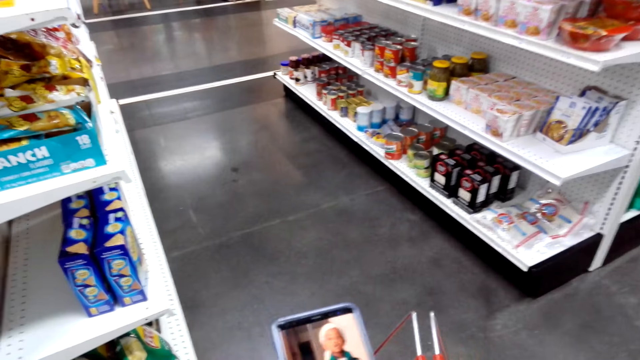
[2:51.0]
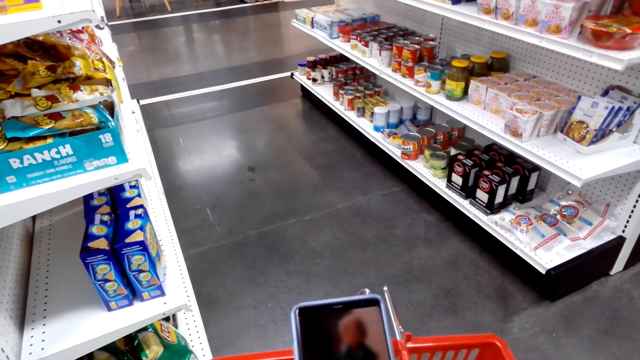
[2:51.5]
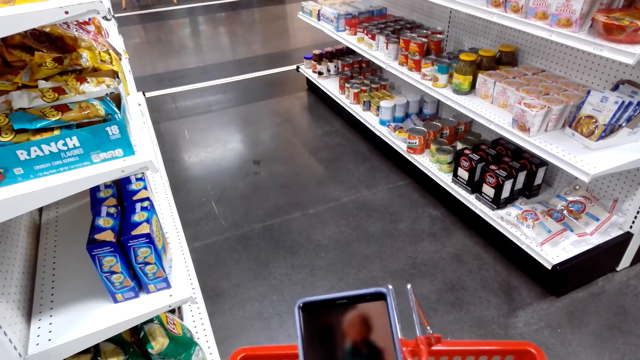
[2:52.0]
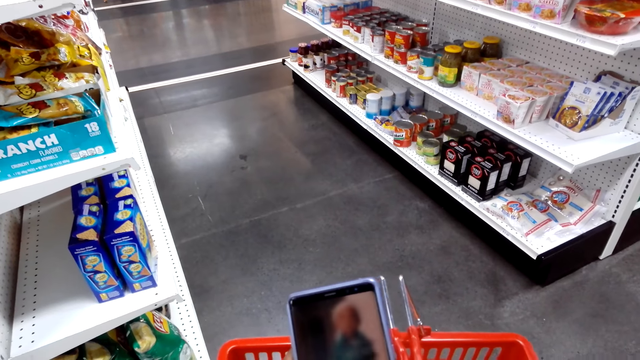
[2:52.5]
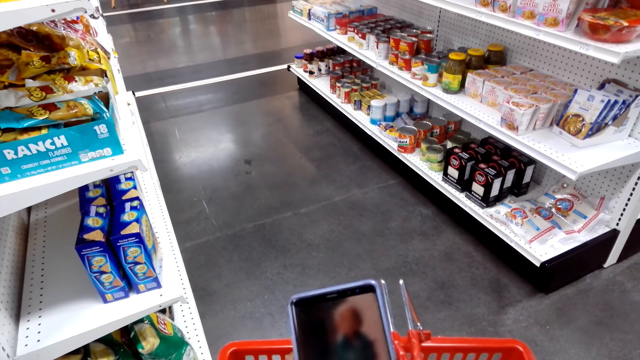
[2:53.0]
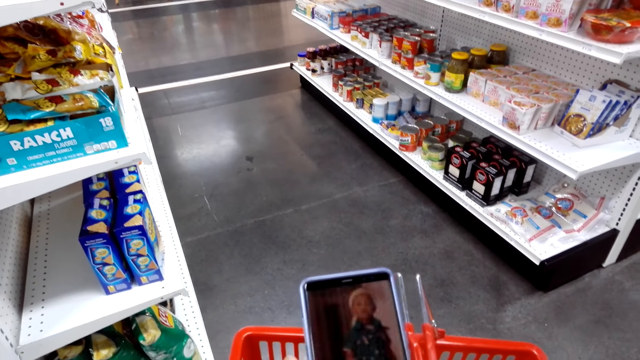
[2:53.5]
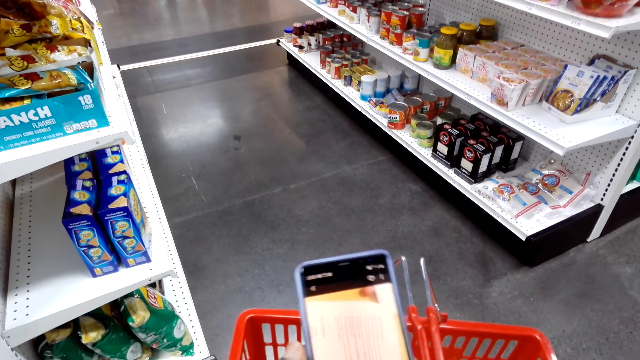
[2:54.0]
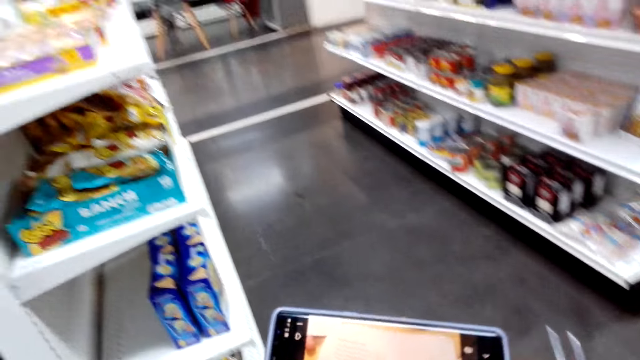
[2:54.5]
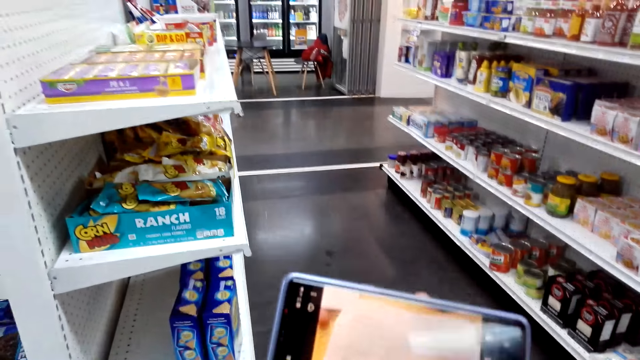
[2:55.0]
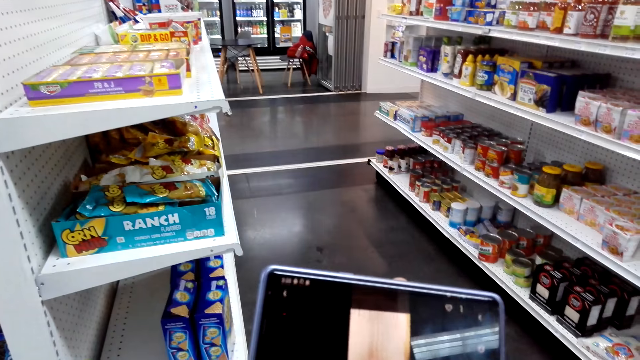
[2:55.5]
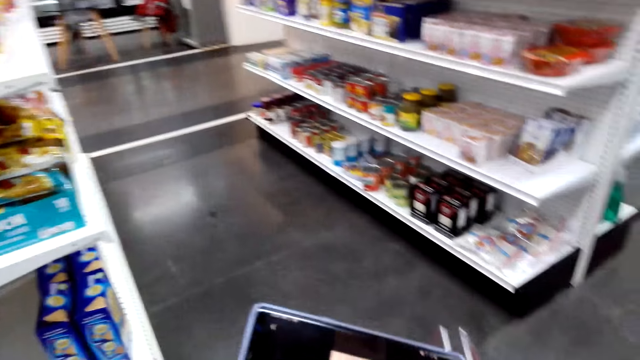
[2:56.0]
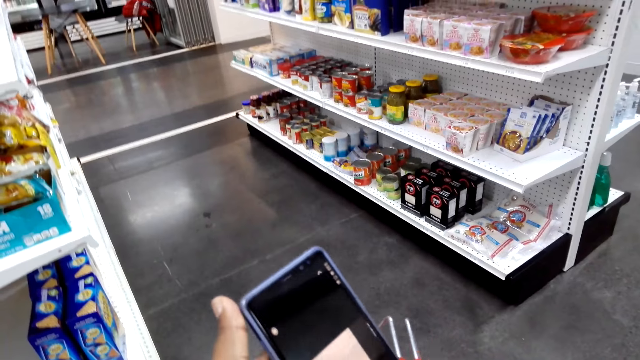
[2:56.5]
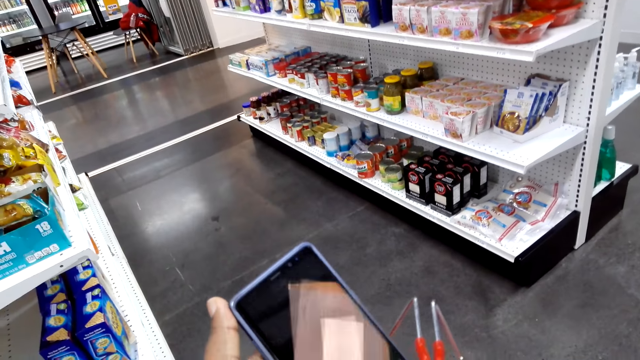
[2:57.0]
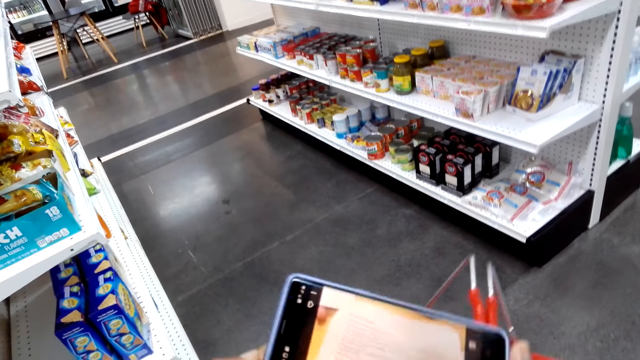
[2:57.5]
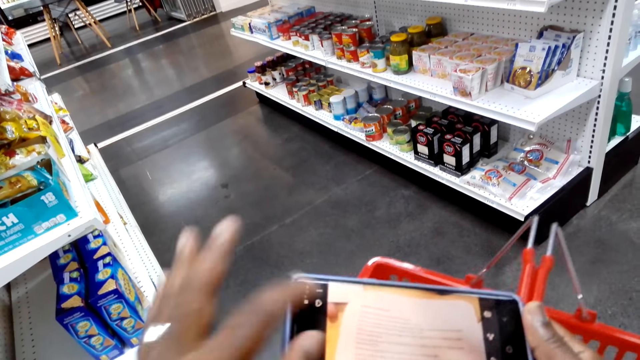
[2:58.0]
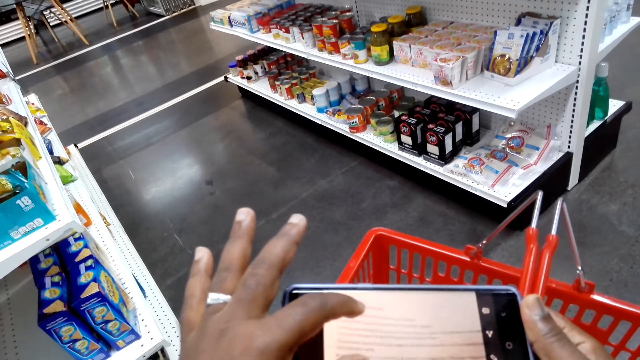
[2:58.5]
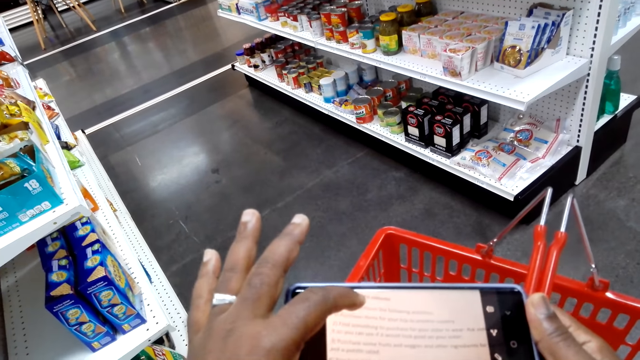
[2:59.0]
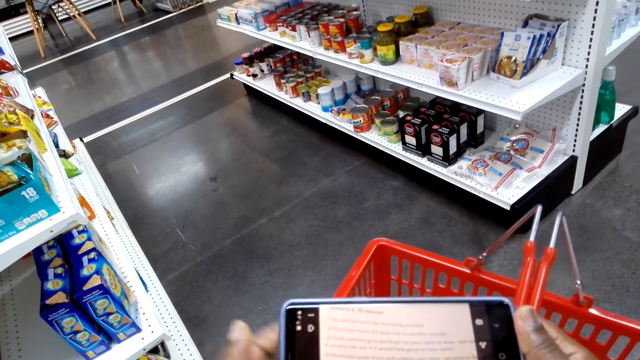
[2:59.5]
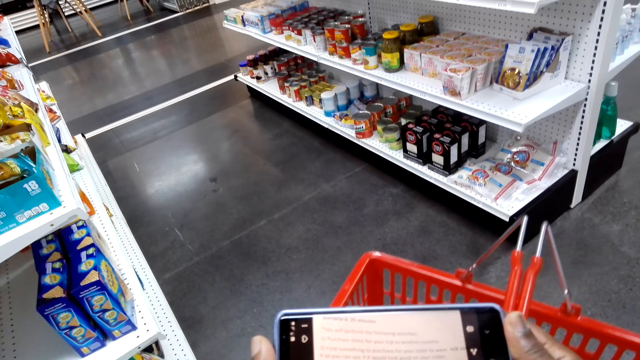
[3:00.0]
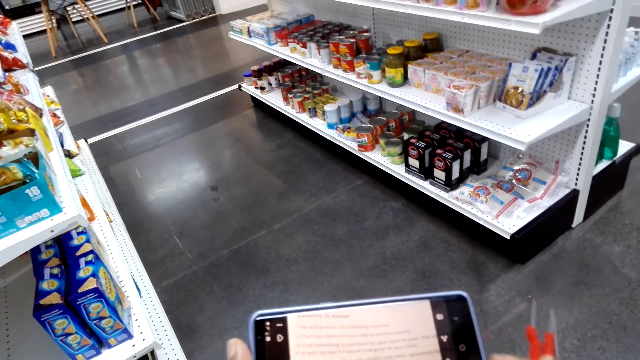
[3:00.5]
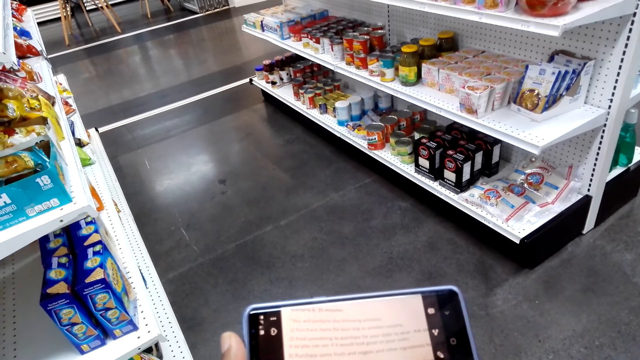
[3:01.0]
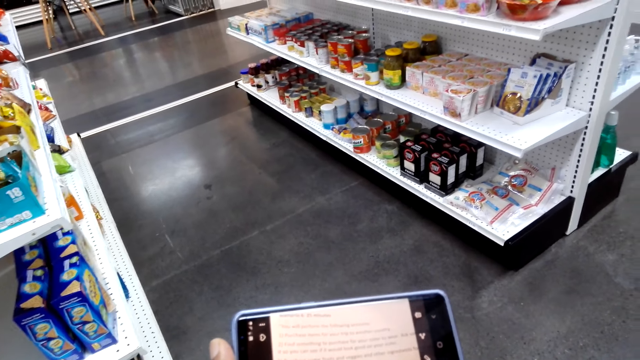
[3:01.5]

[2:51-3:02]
The camera wearer operates a phone. They lift the phone. They adjust the phone. They operate the phone. They view the phone.

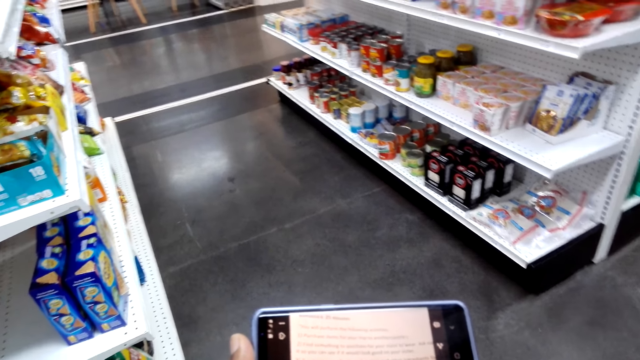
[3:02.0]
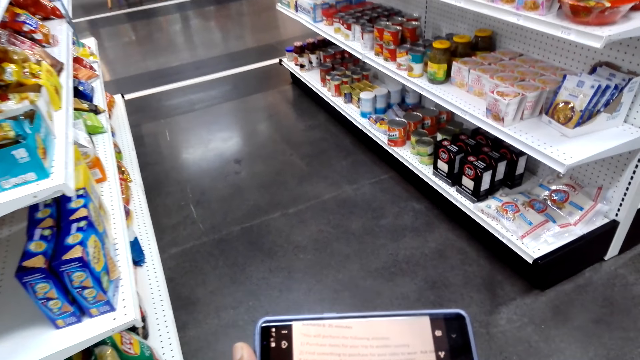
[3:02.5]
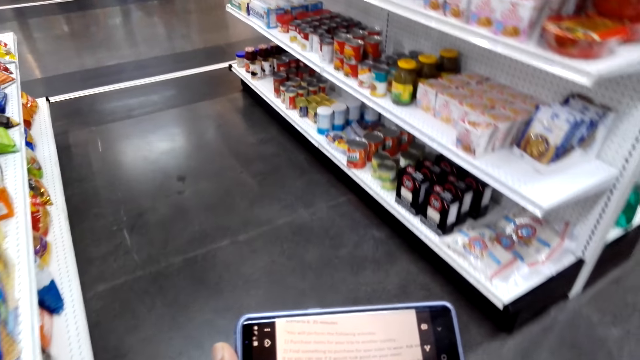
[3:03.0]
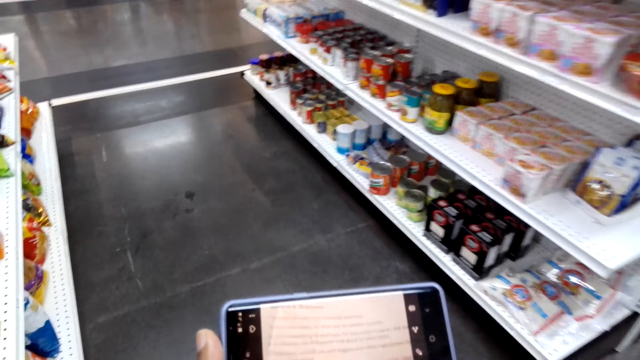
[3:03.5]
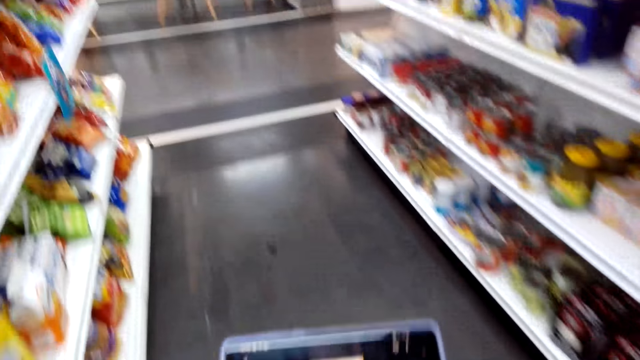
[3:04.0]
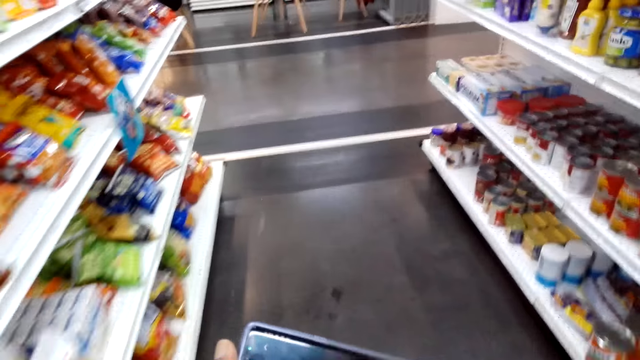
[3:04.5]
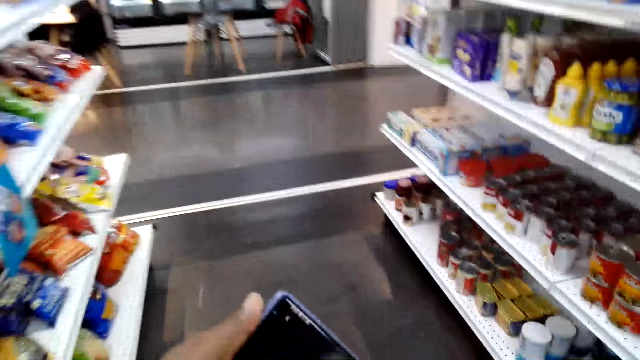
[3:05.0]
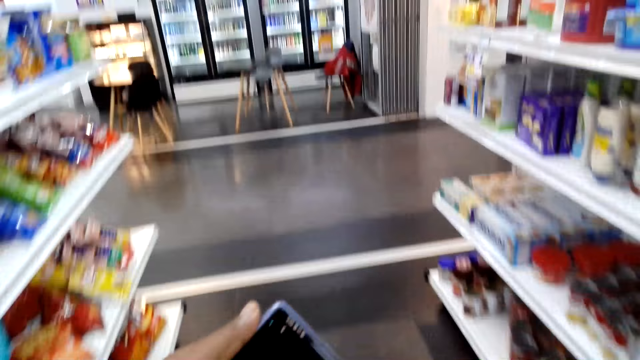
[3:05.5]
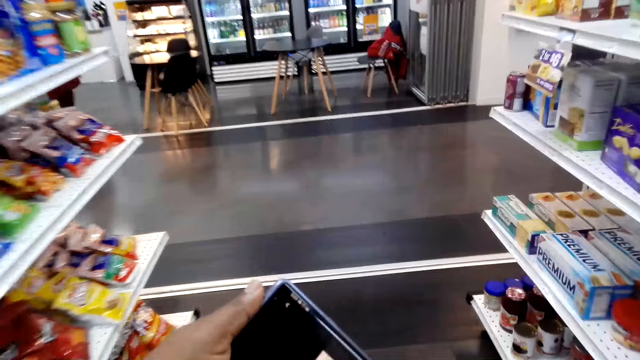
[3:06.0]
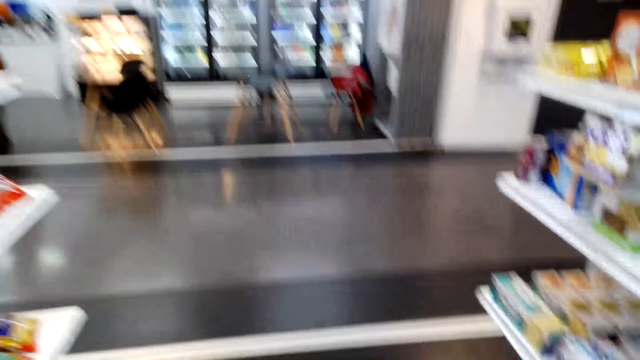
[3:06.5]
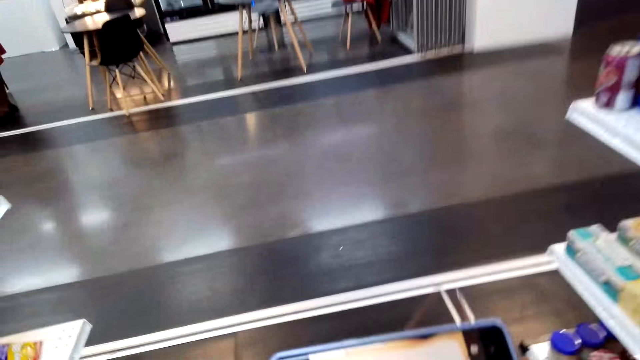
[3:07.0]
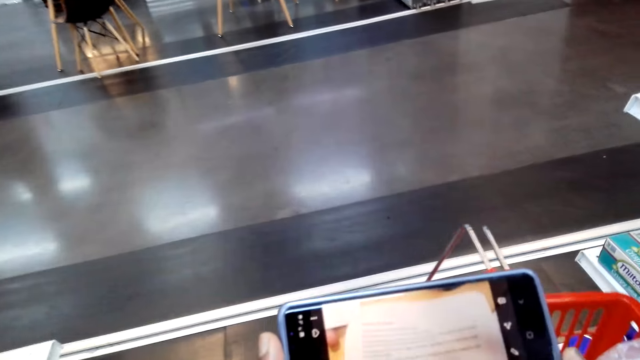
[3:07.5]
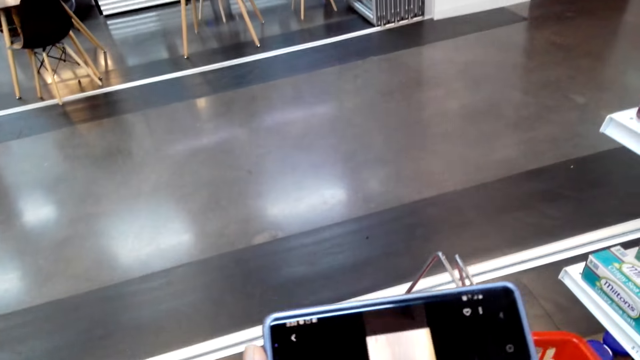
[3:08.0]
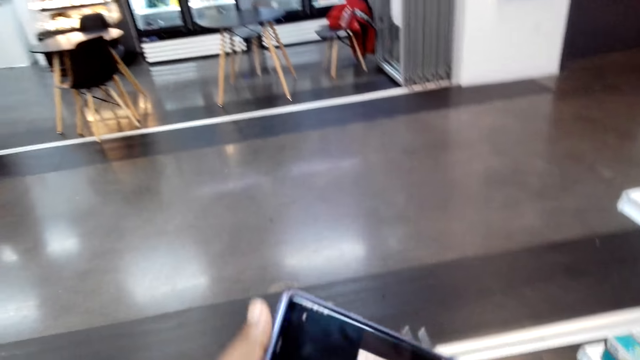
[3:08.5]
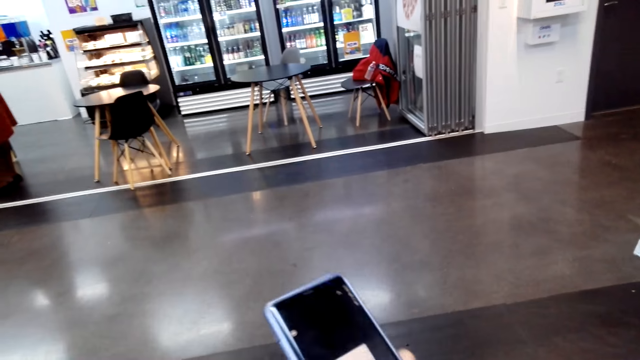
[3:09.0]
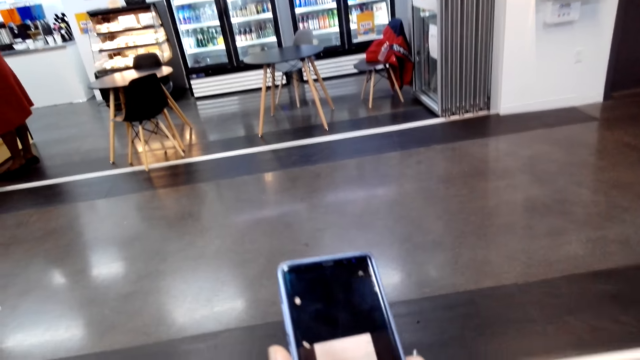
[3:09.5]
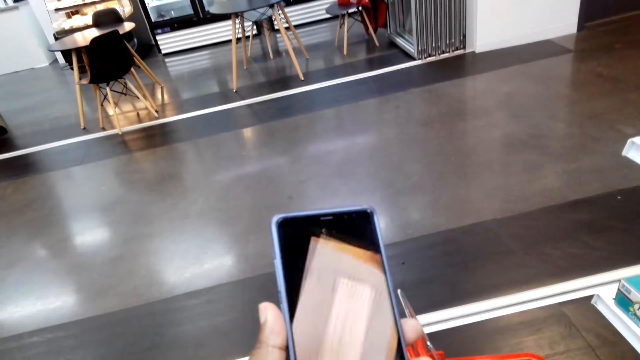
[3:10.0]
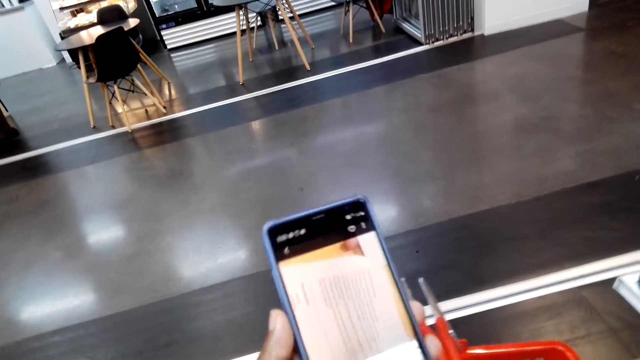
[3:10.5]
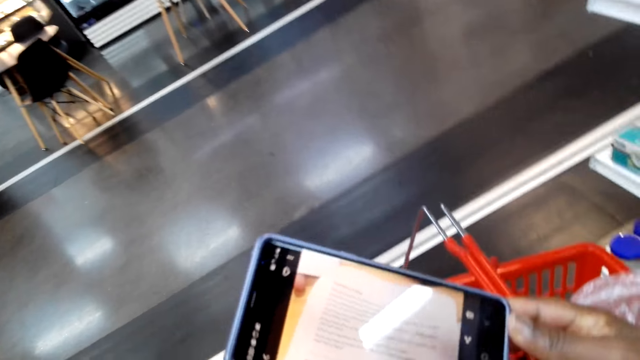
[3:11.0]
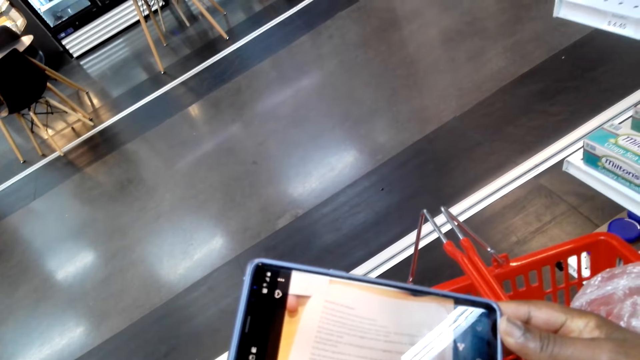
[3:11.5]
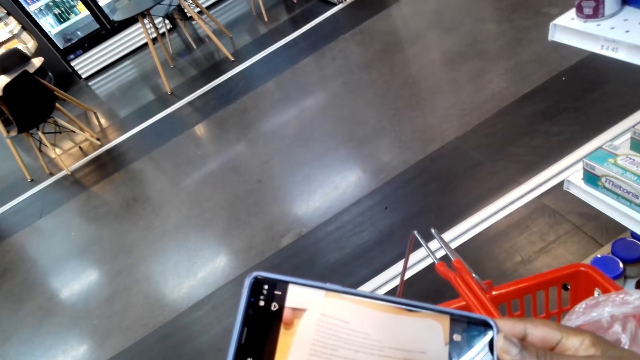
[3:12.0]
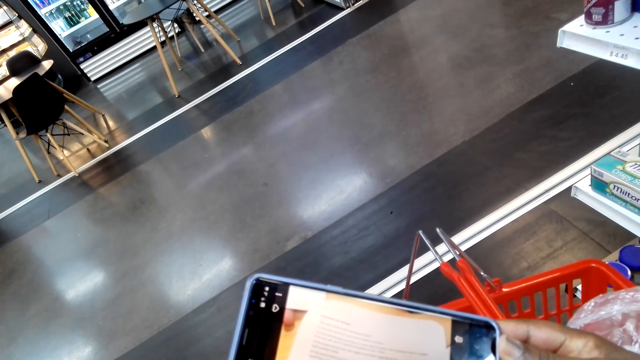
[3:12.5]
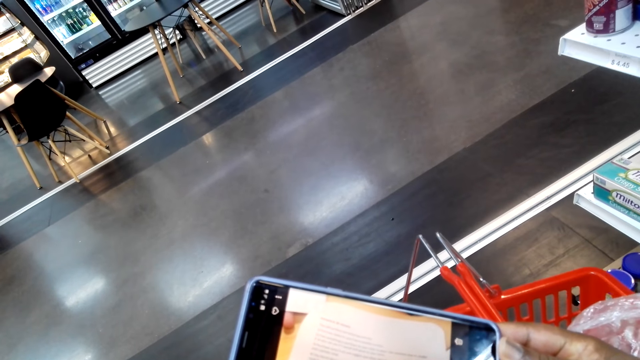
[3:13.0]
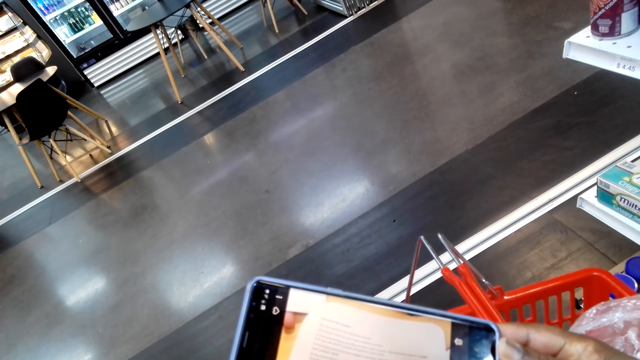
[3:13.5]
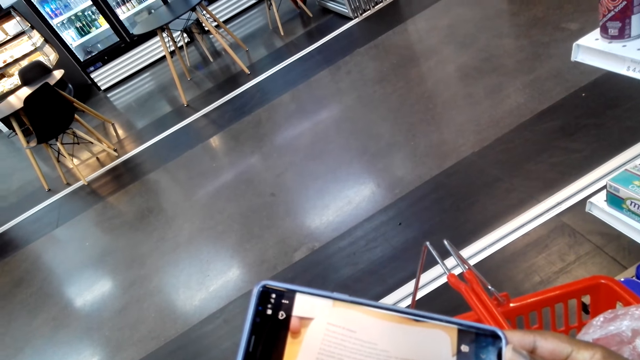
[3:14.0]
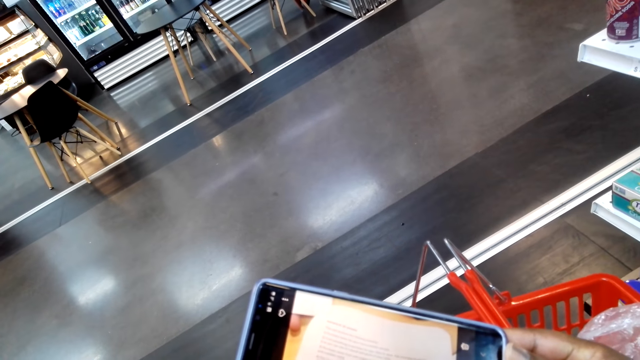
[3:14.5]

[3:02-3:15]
The camera wearer walks around the supermarket. They adjust the phone. They stand. They view the phone.
